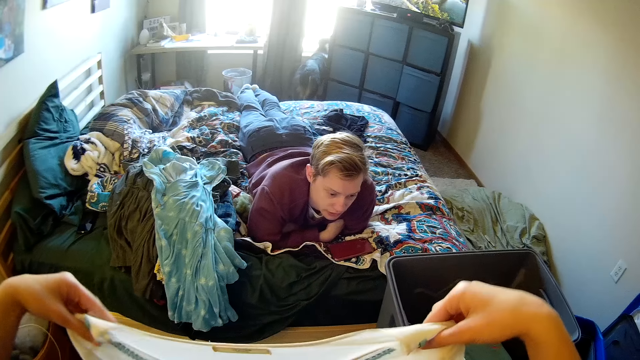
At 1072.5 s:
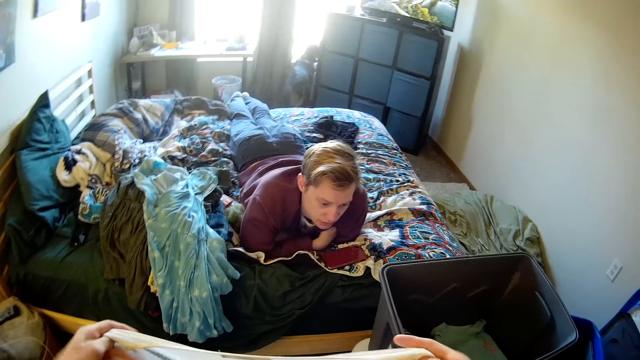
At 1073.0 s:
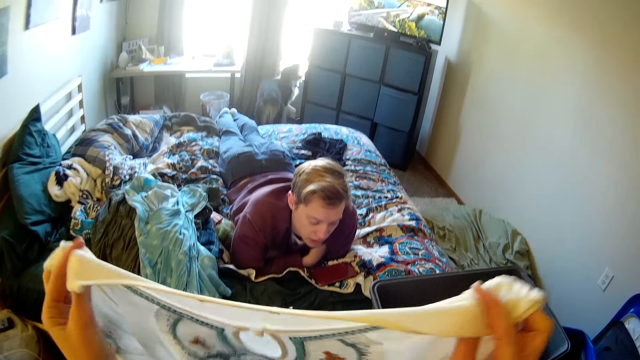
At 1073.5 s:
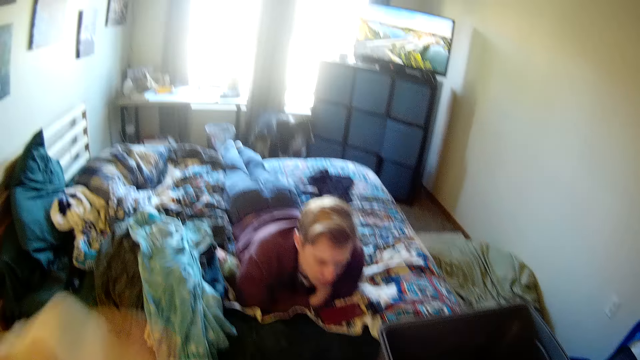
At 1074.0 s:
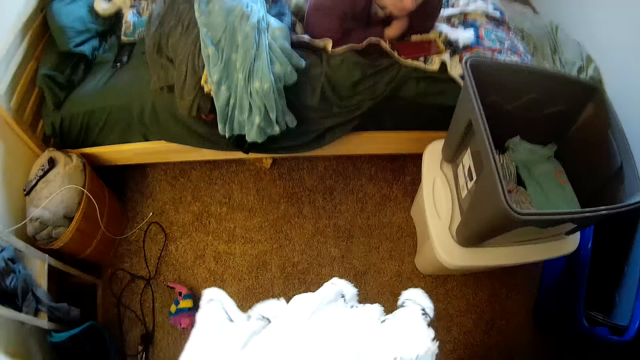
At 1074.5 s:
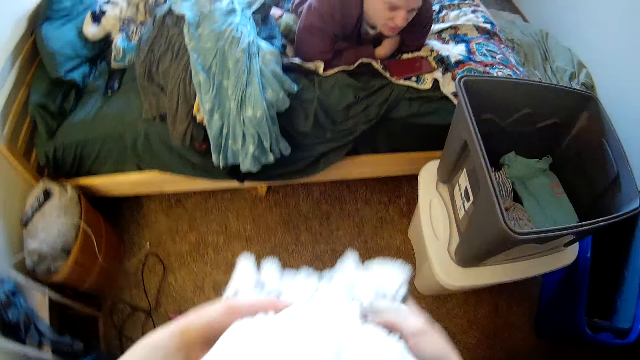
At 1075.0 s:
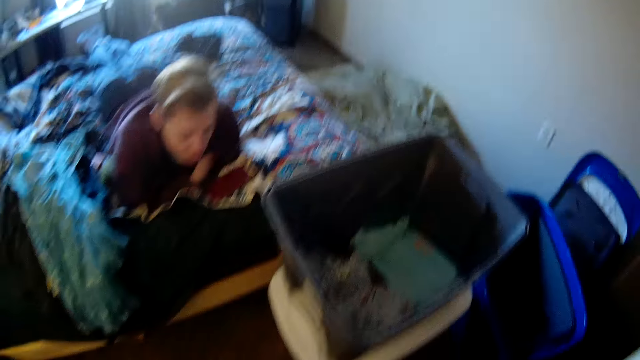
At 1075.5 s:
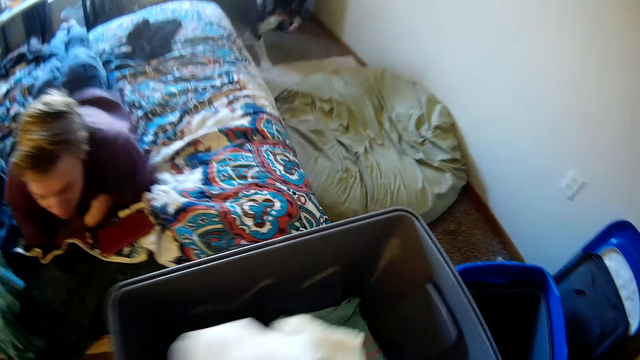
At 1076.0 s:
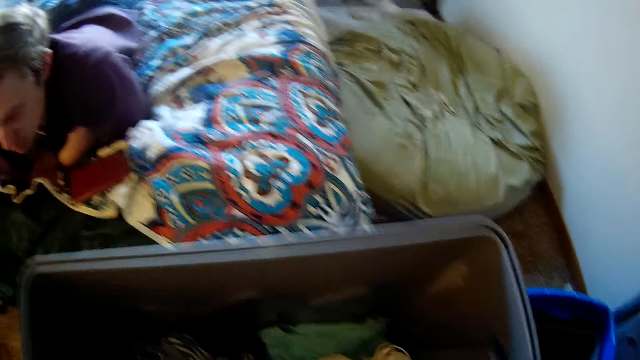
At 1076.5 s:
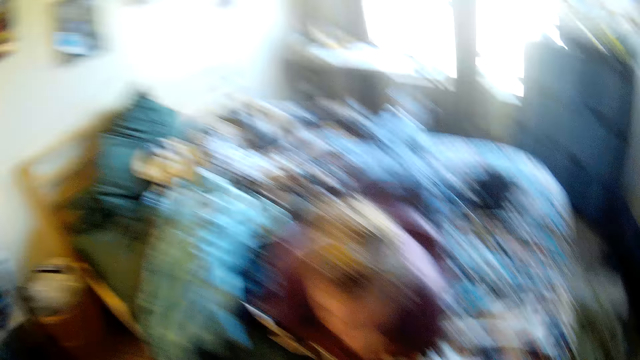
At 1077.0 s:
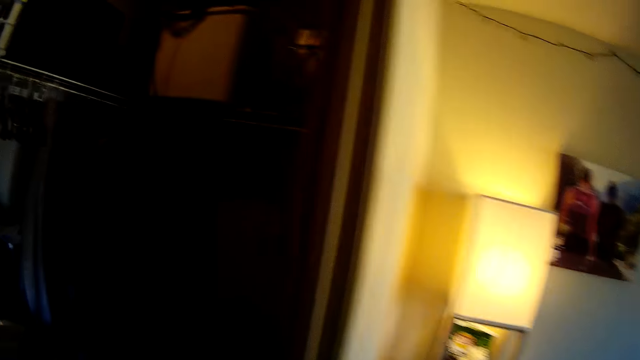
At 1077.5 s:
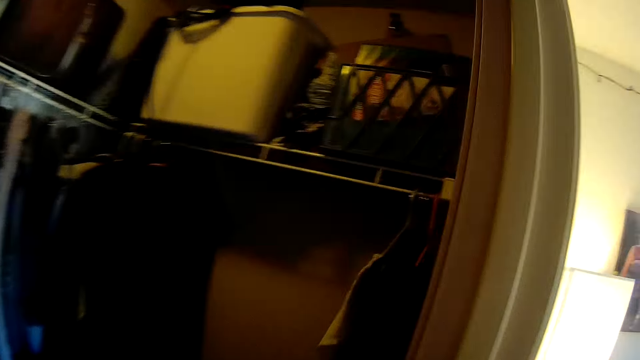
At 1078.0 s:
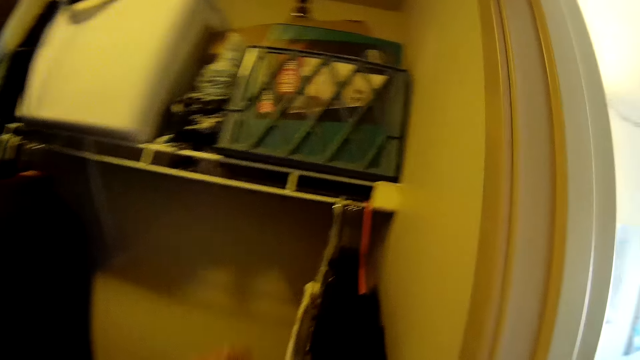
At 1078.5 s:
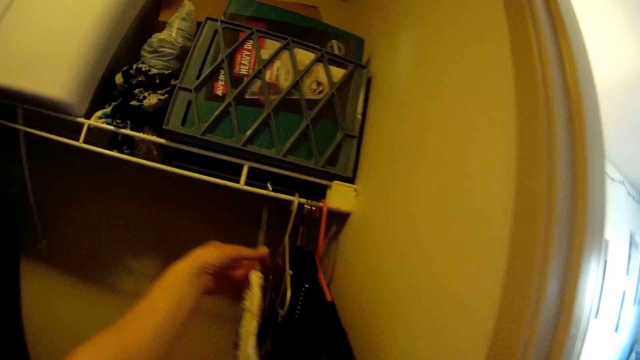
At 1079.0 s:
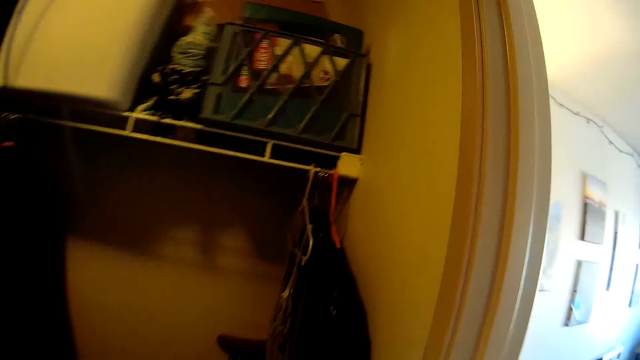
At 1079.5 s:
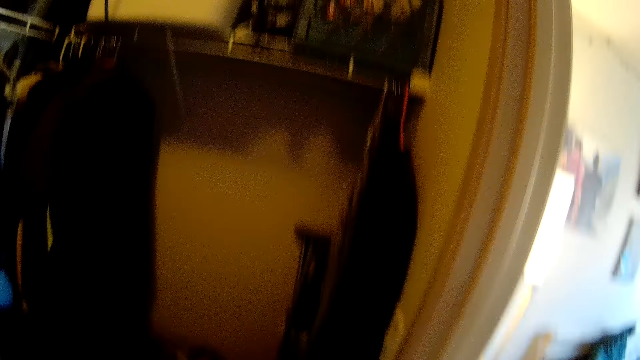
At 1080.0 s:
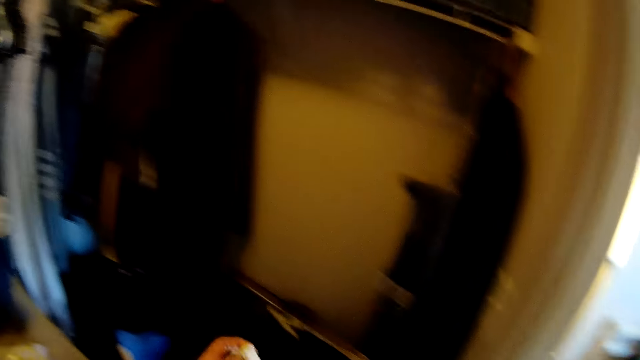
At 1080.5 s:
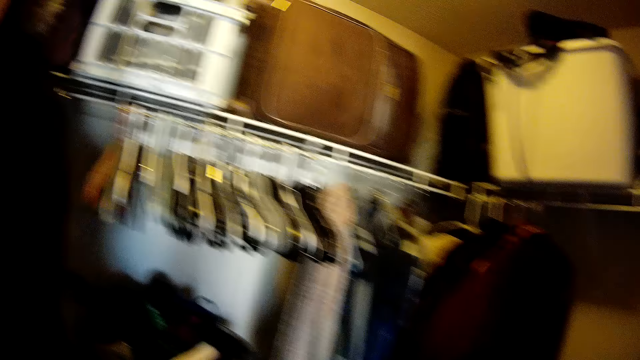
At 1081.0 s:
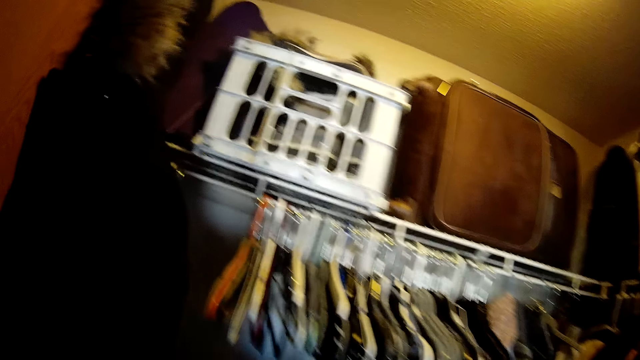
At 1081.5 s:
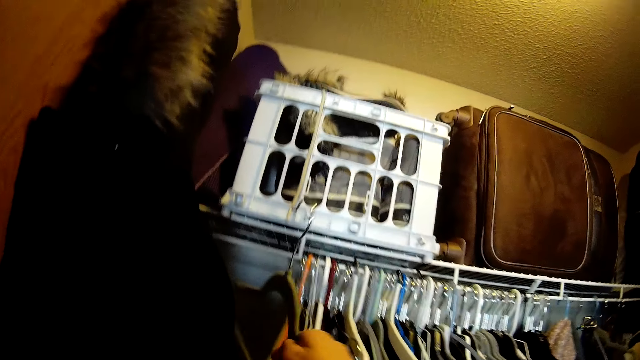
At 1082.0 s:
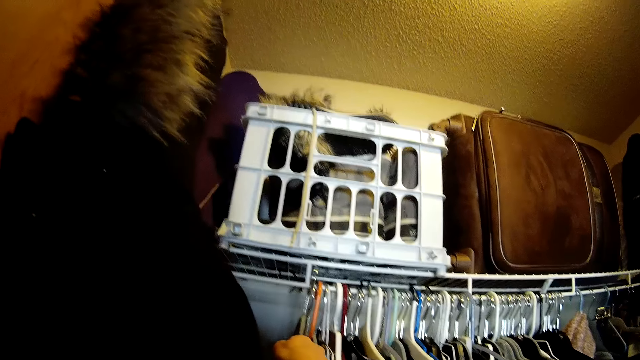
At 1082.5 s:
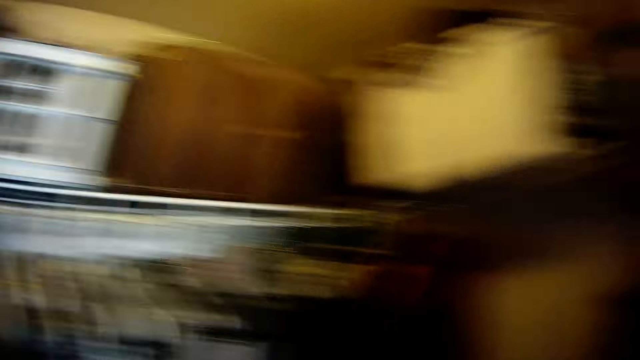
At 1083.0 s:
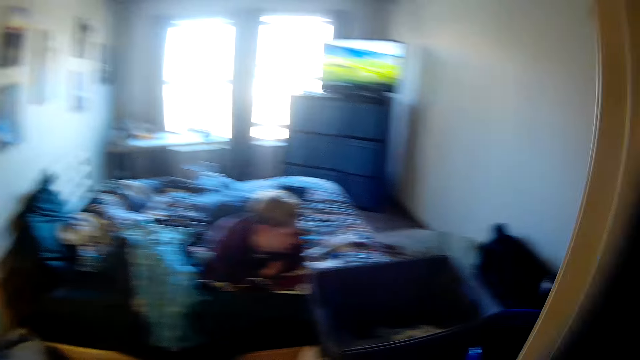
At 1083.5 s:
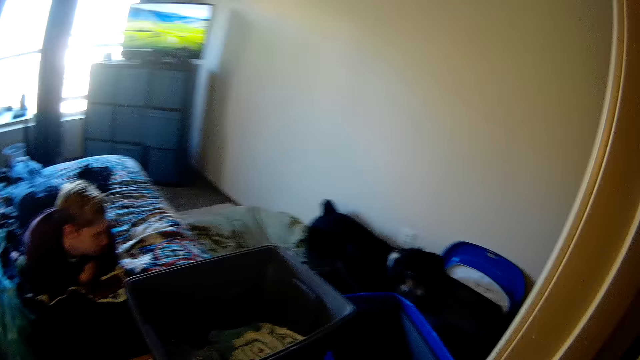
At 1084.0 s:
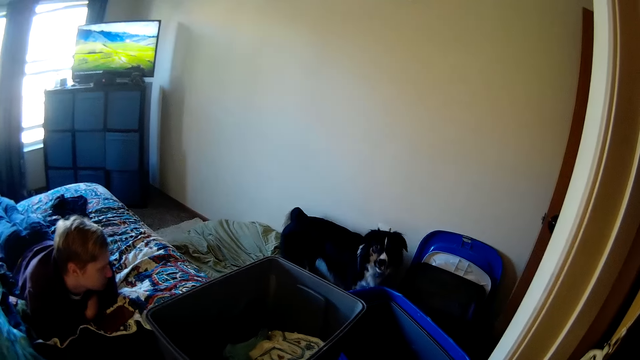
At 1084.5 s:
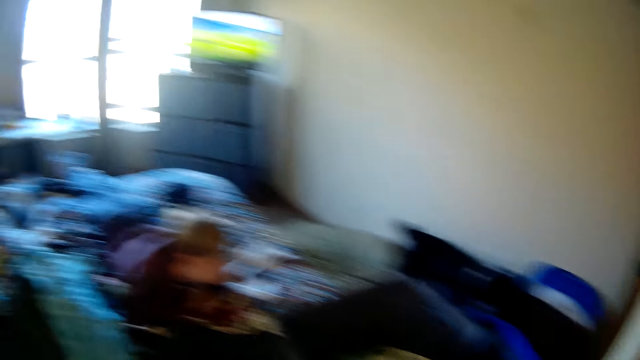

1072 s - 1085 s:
The camera wearer puts the piece of cloth in the bucket. They pick up a piece of cloth from the drawer. They remove a cloth hanger on the wardrobe. They remove the cloth from the hanger. They hang the hanger on the rails.

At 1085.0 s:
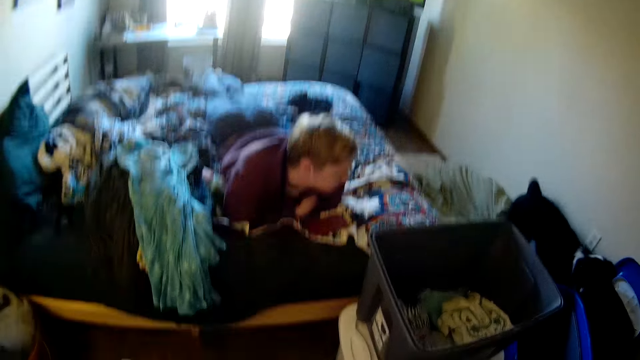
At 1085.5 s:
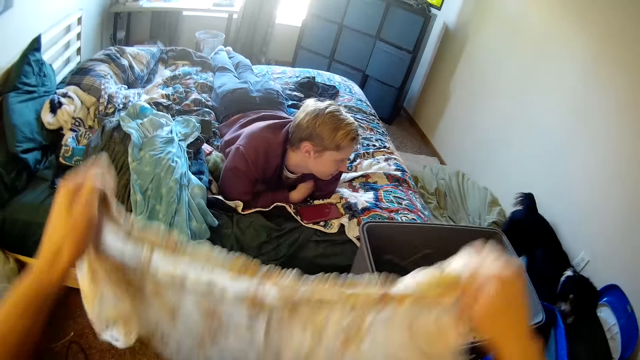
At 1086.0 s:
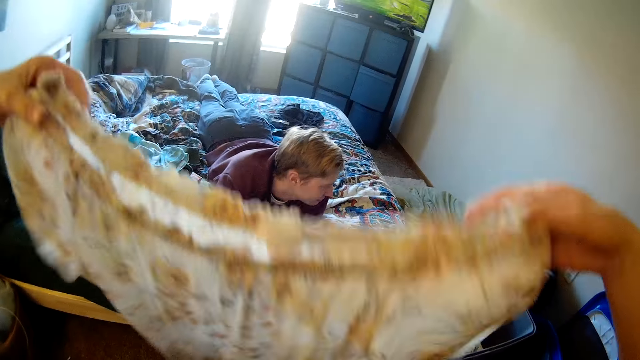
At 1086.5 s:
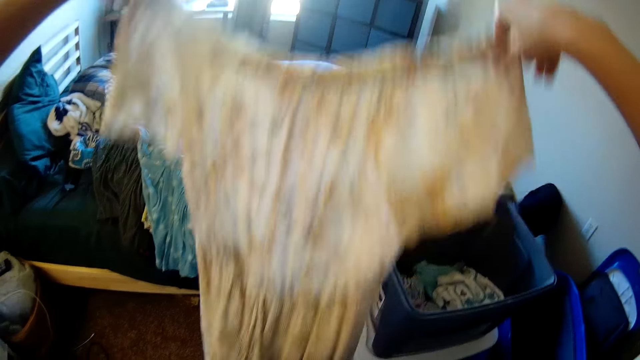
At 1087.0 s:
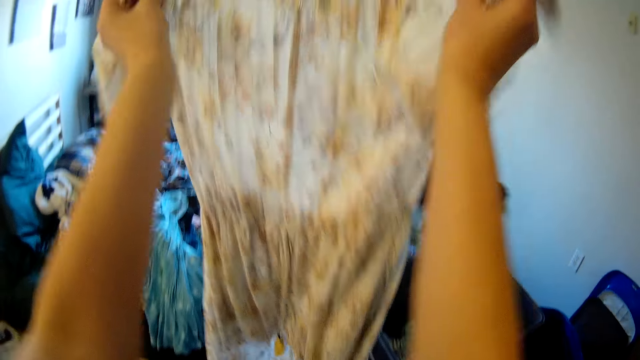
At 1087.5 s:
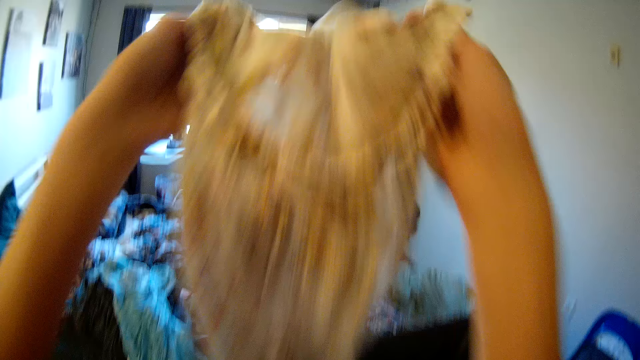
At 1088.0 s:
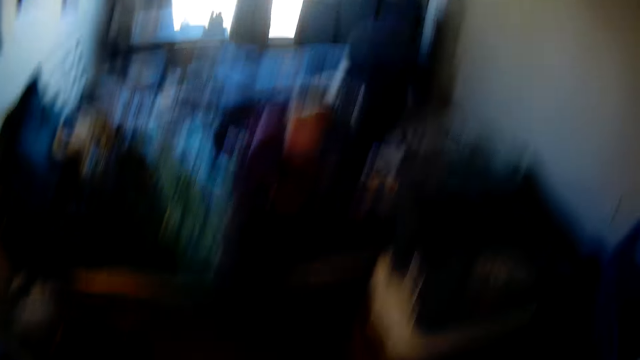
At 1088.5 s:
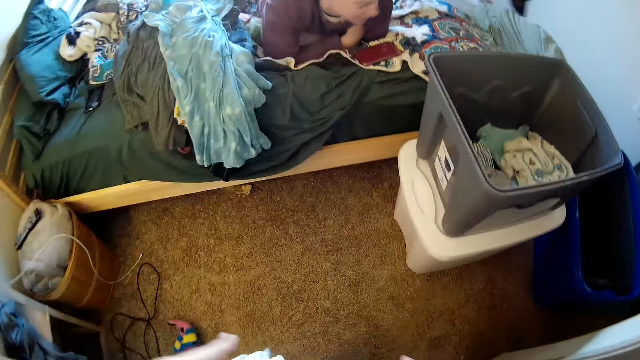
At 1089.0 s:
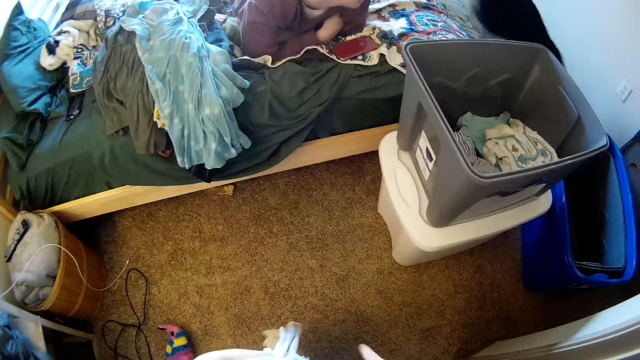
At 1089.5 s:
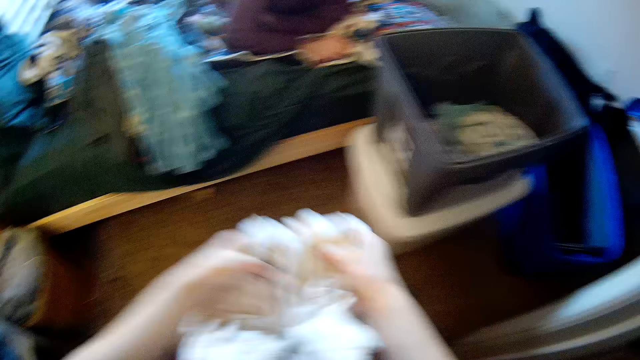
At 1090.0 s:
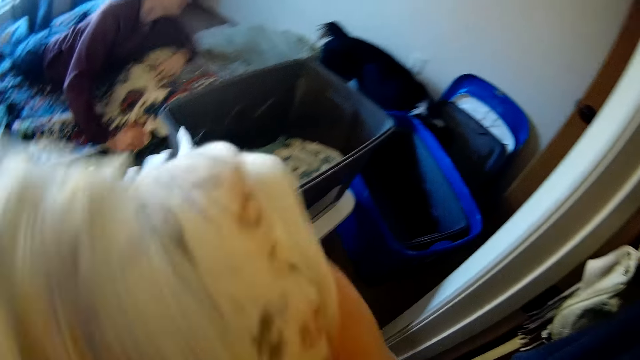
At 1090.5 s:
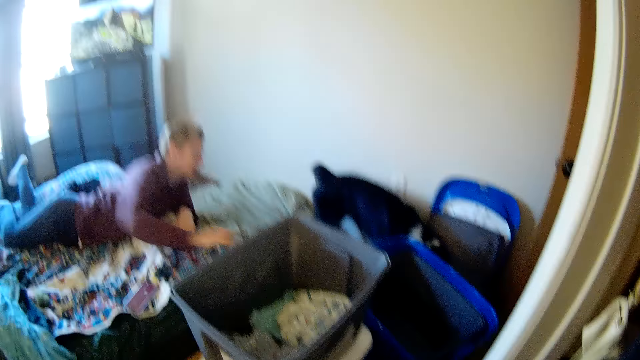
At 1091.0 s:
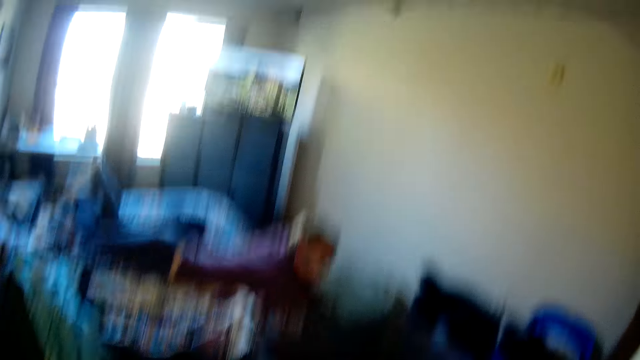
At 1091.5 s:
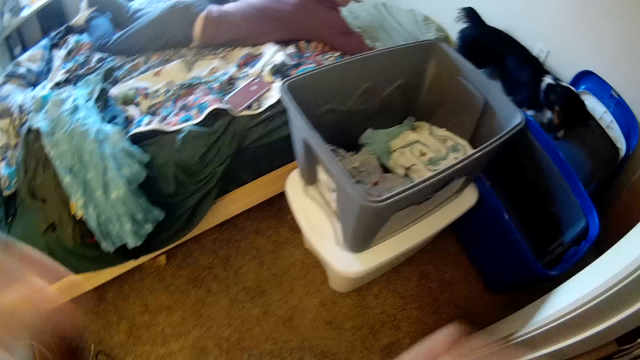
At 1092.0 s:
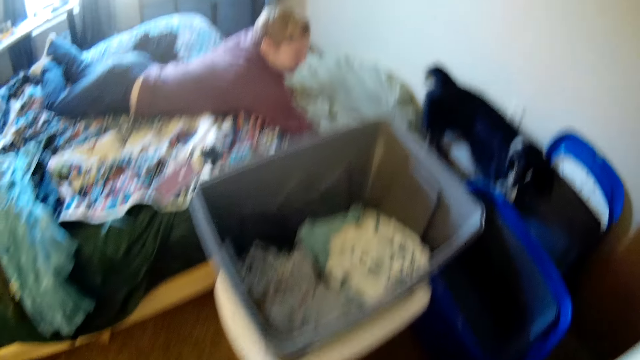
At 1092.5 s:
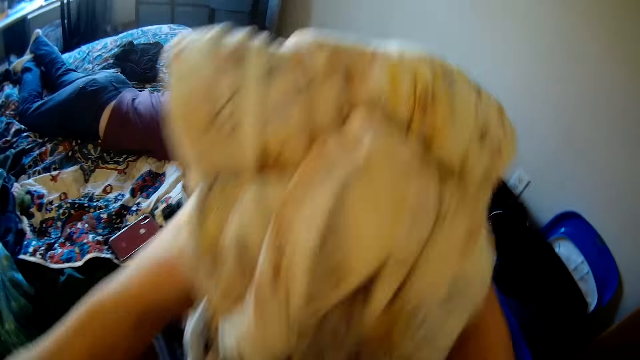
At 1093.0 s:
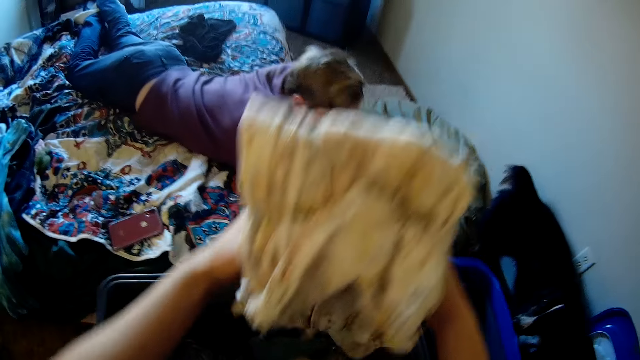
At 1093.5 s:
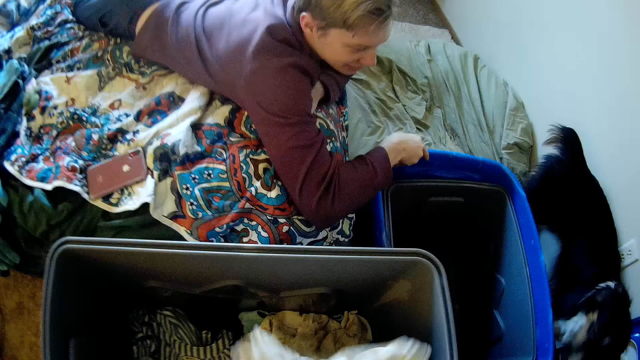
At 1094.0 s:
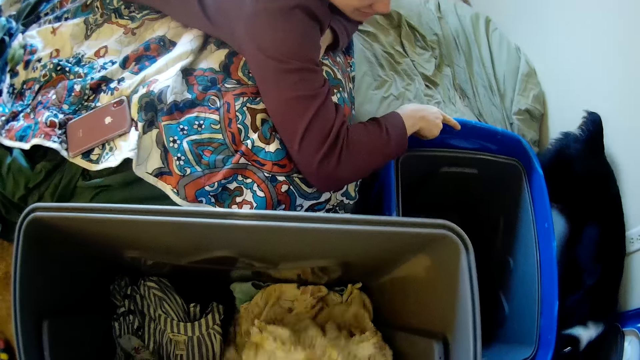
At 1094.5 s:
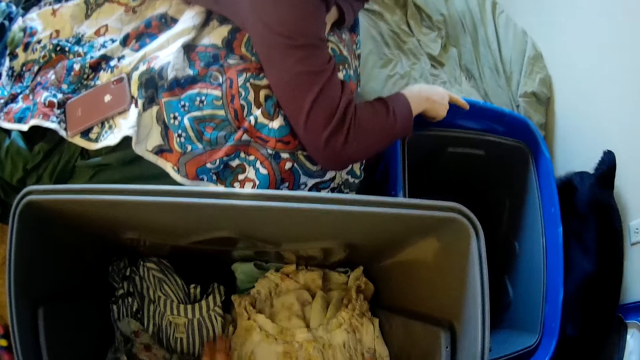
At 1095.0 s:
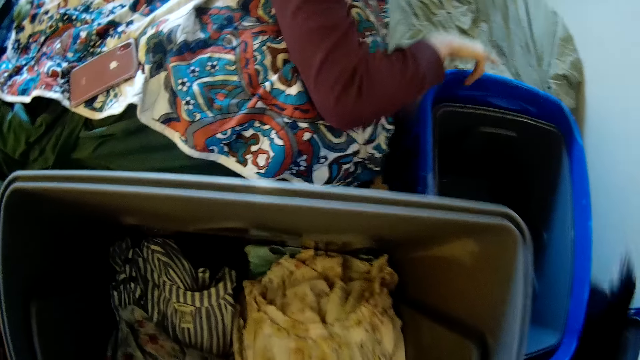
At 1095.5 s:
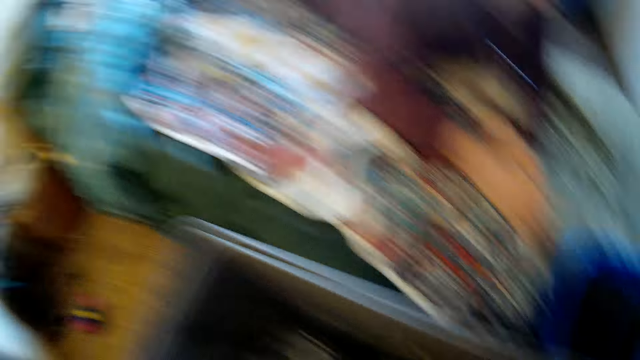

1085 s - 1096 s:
The camera wearer folds the piece of cloth. A man touches the dog. The camera wearer puts the cloth in the bucket.
